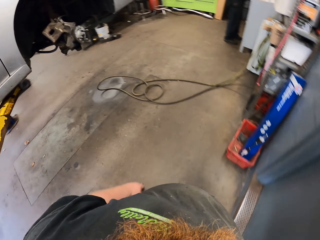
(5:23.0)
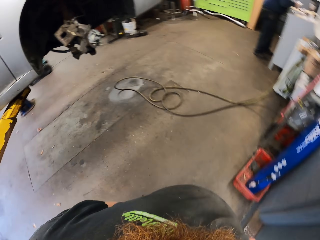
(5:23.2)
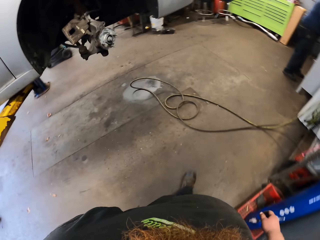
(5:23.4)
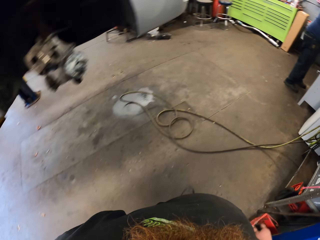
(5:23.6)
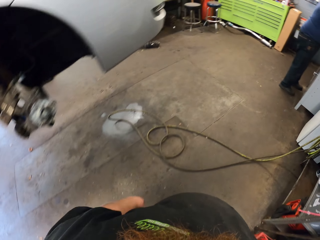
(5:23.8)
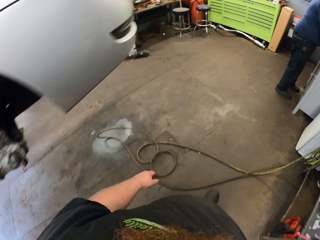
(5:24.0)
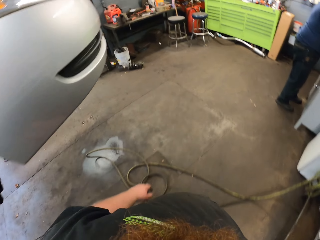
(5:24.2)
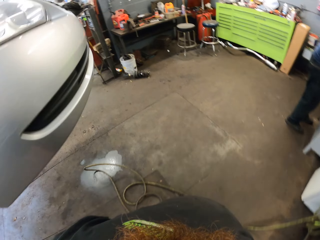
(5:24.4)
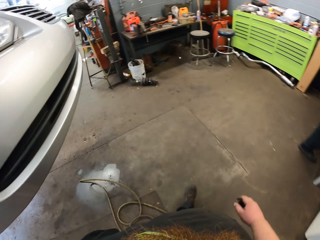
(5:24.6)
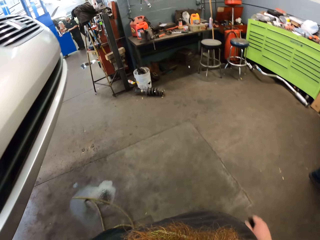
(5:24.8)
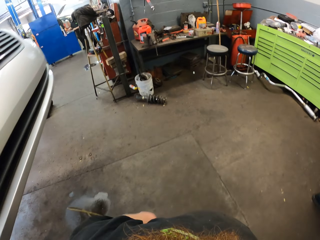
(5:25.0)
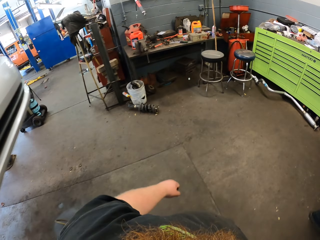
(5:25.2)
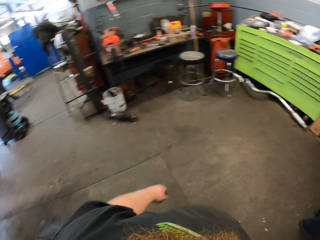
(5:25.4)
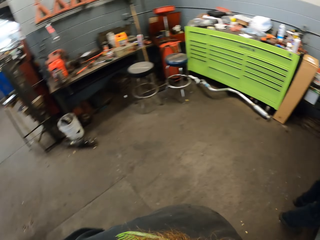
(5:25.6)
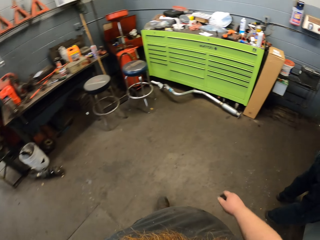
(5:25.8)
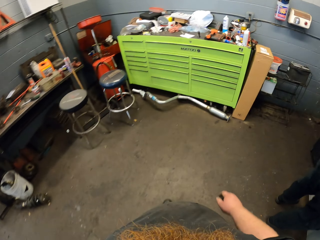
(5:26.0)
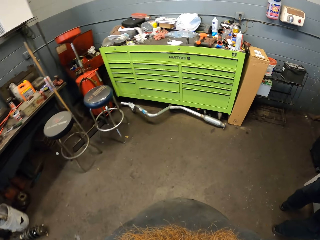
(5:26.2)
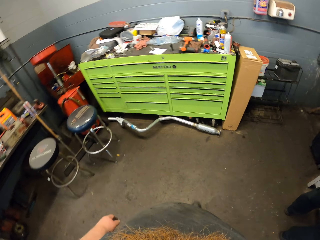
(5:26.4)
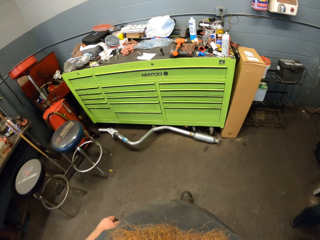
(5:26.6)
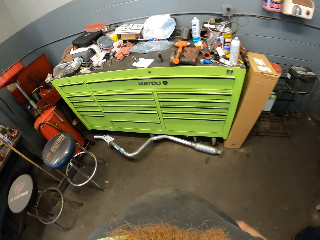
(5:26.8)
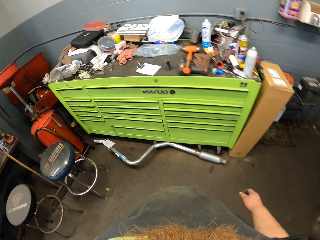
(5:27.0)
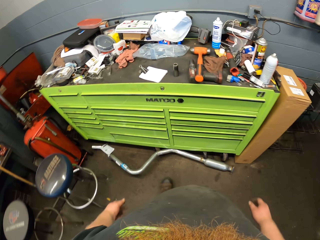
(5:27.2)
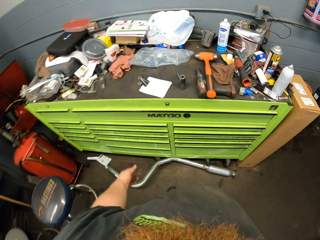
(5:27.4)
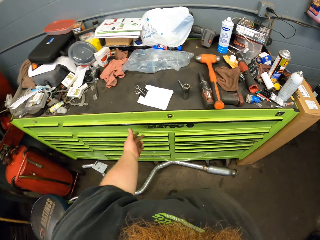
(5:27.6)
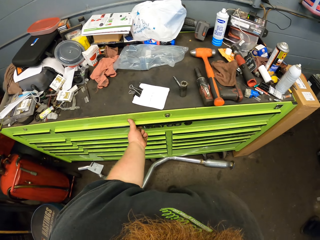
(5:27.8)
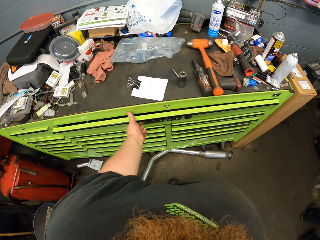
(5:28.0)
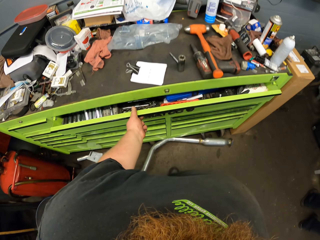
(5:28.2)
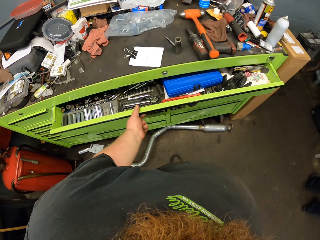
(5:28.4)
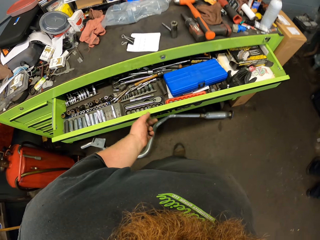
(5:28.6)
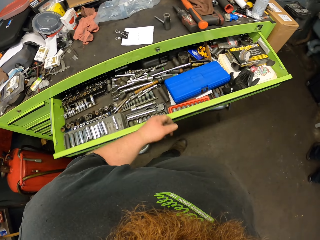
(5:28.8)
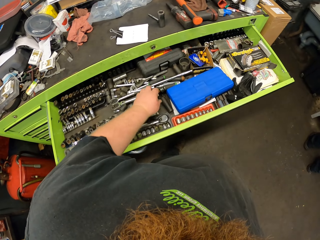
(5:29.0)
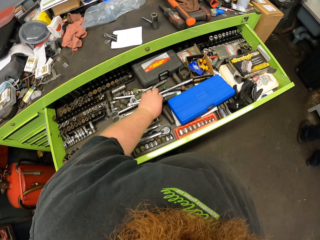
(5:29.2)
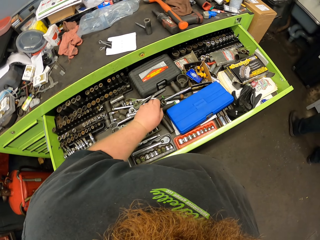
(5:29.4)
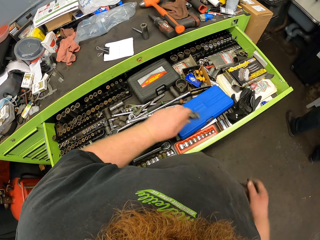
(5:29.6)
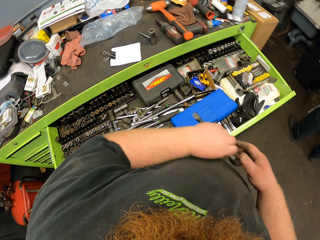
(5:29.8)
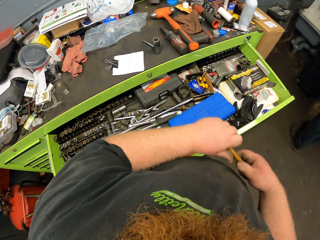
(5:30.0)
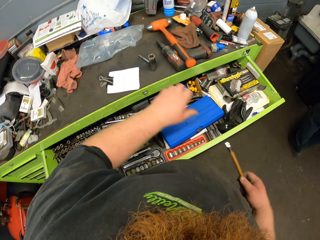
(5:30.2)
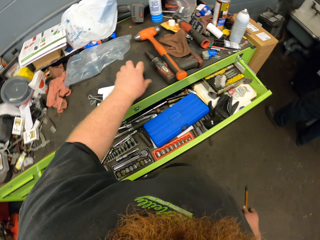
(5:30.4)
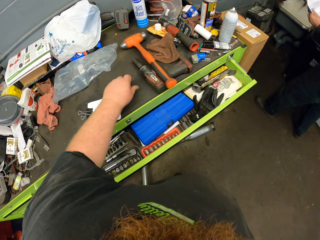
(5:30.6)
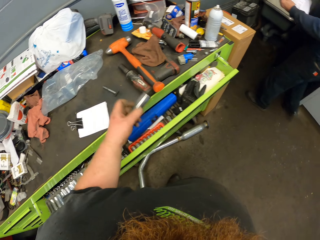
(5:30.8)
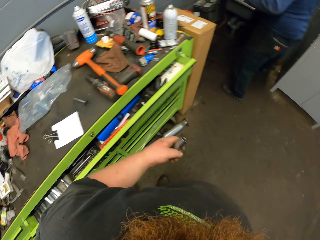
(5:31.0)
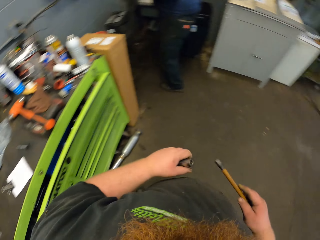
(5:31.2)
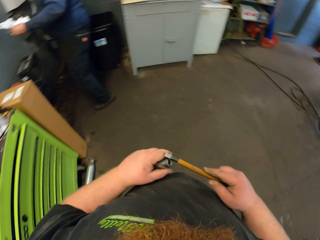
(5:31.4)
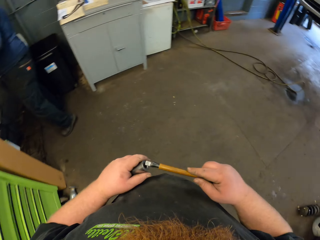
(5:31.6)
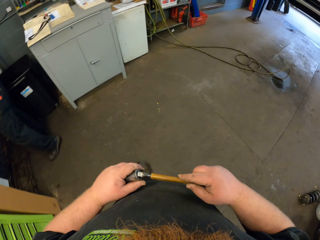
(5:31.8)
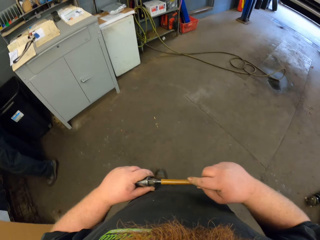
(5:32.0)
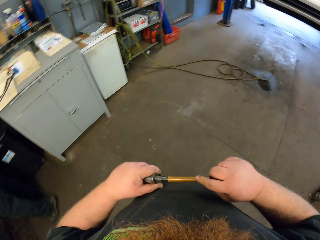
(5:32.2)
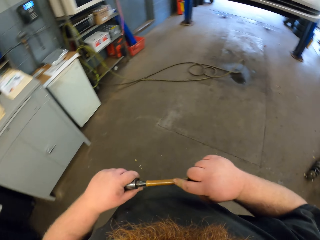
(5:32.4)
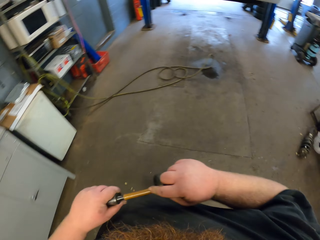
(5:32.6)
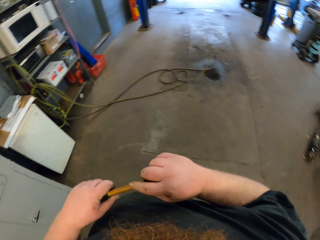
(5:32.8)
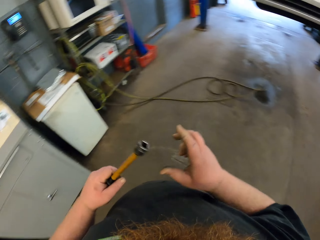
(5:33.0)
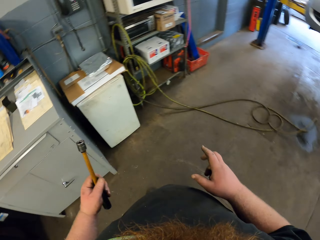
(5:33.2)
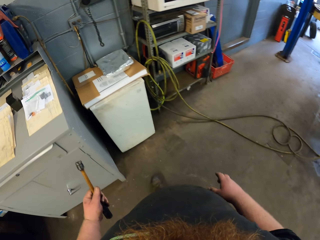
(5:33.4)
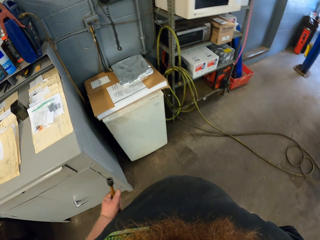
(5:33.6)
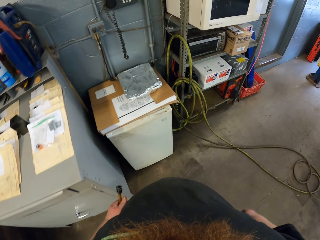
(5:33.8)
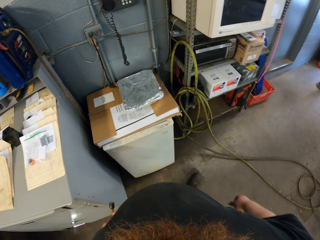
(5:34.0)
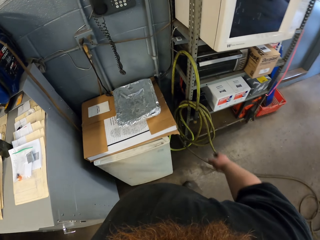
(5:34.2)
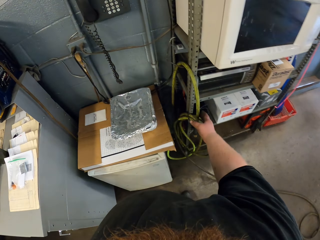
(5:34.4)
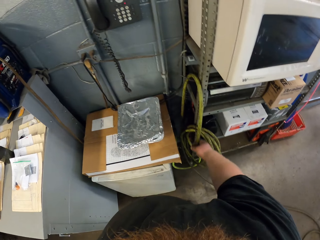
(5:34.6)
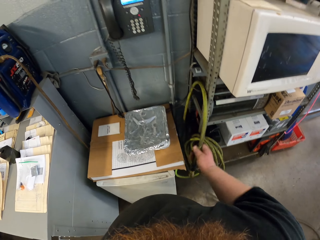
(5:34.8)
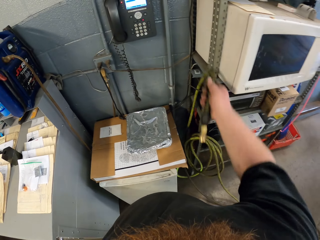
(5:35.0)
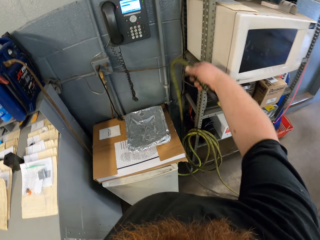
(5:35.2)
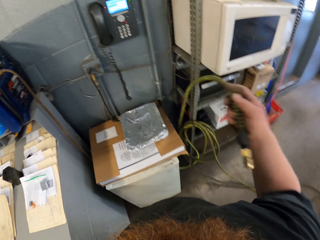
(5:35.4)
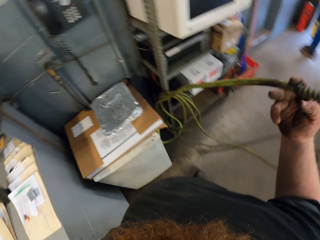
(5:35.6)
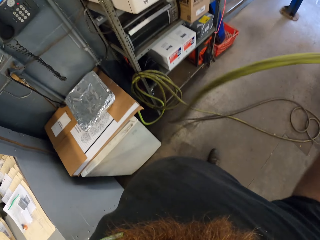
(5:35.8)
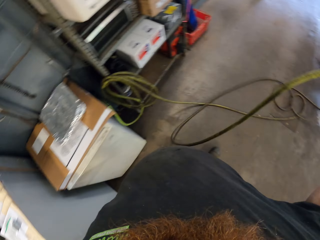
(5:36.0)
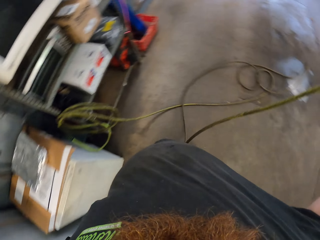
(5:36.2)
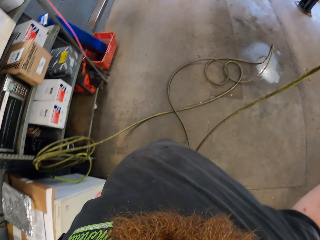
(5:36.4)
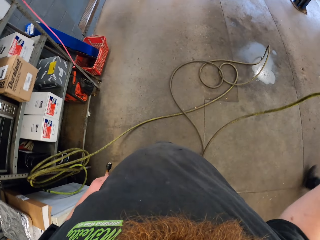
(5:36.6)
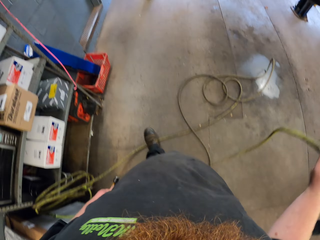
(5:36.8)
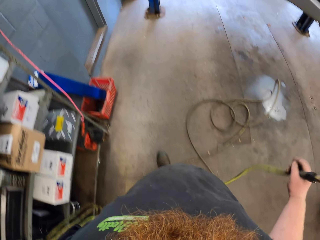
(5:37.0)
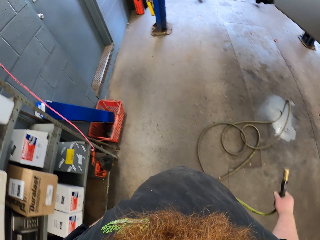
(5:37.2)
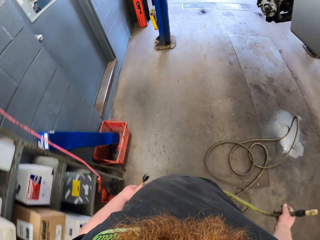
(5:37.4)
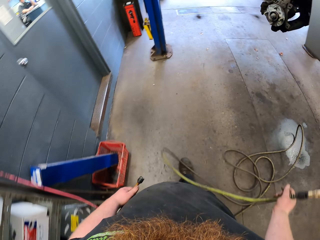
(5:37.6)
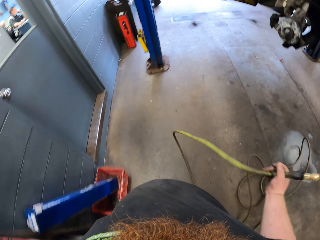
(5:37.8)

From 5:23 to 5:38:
The camera wearer opens the drawer of the cabinet. He picks a screw bit from the drawer. He picks a screw bit cover from the cabinet. He closes the screw bit with the screw bit cover. He picks a power pipe with his right hand.

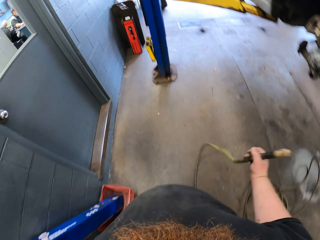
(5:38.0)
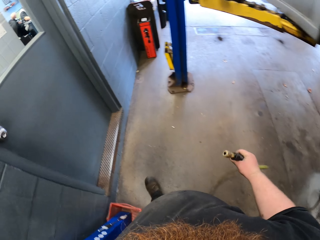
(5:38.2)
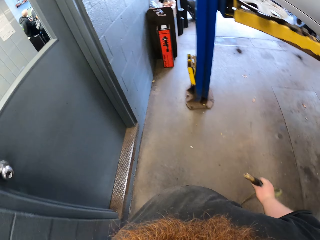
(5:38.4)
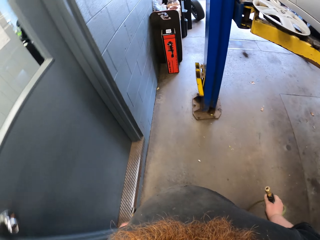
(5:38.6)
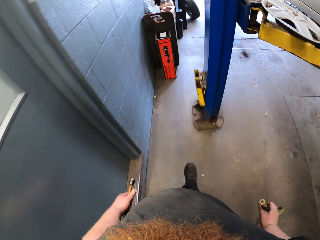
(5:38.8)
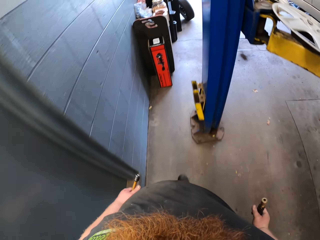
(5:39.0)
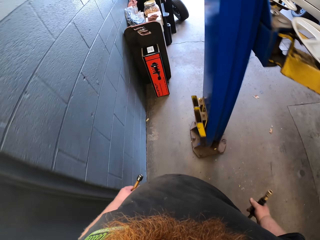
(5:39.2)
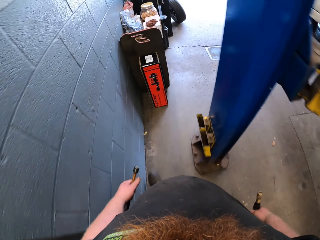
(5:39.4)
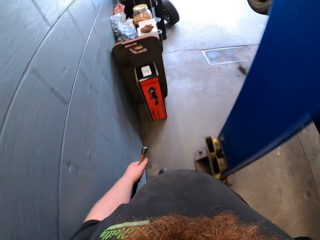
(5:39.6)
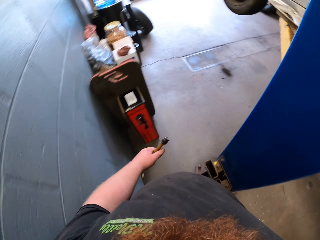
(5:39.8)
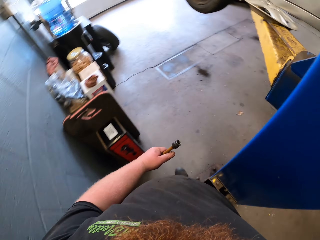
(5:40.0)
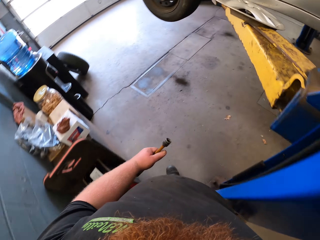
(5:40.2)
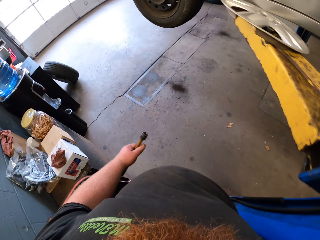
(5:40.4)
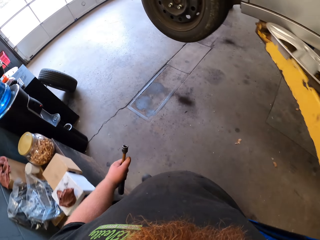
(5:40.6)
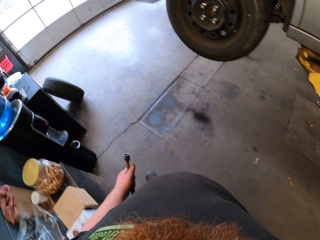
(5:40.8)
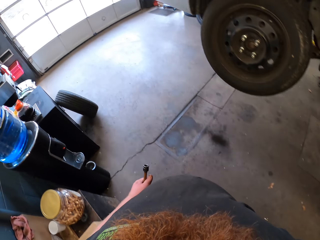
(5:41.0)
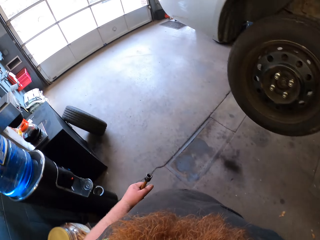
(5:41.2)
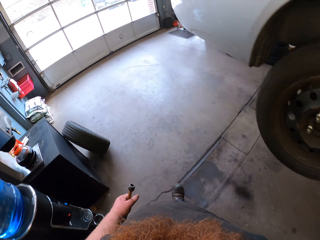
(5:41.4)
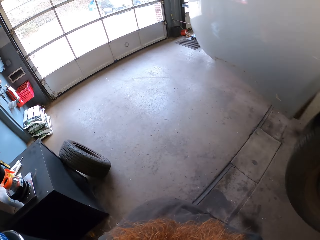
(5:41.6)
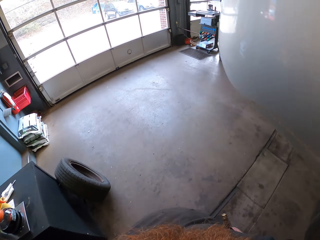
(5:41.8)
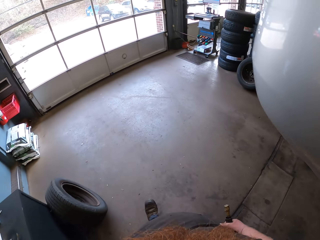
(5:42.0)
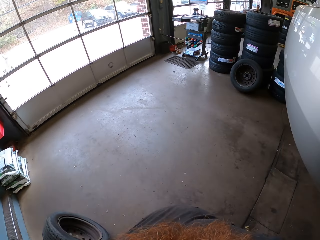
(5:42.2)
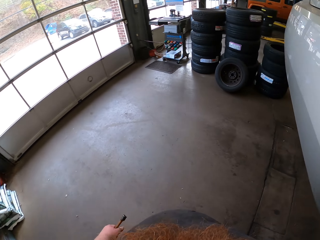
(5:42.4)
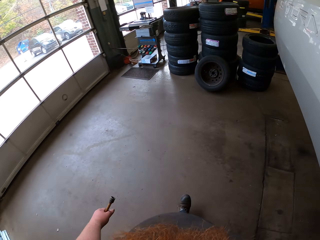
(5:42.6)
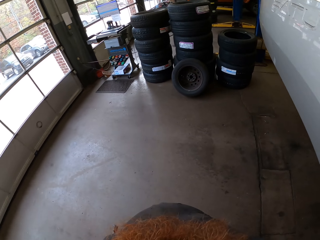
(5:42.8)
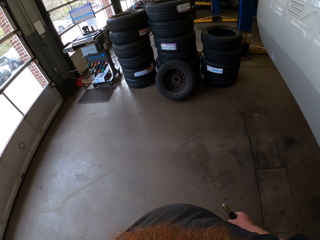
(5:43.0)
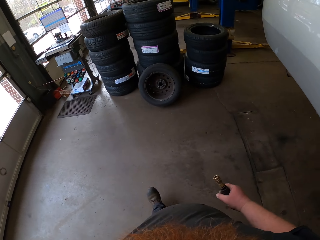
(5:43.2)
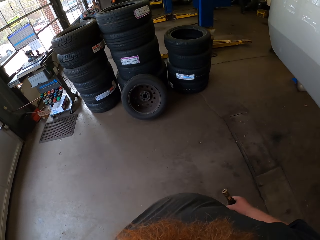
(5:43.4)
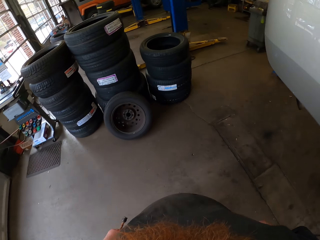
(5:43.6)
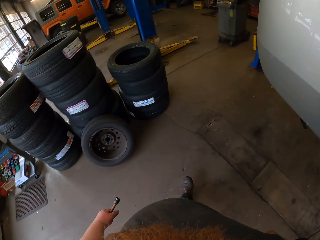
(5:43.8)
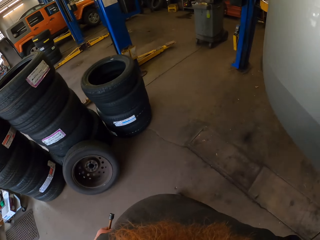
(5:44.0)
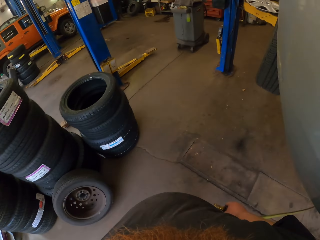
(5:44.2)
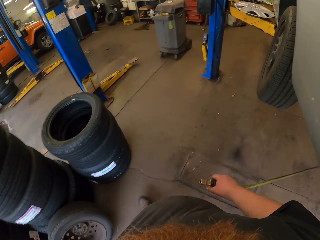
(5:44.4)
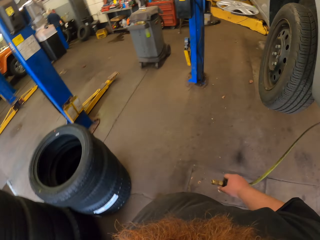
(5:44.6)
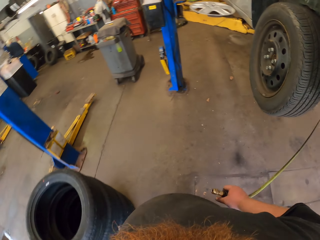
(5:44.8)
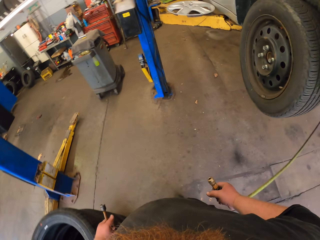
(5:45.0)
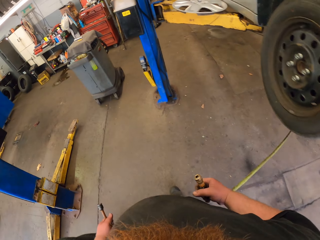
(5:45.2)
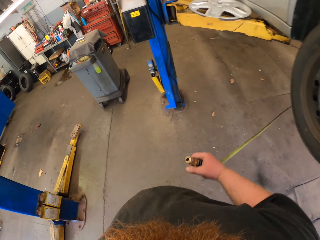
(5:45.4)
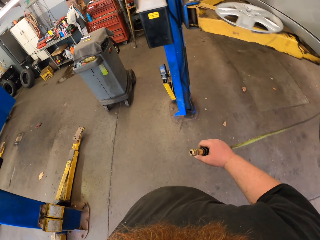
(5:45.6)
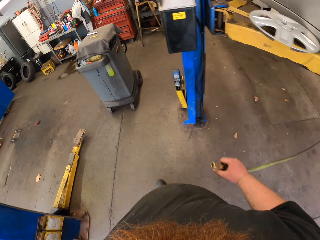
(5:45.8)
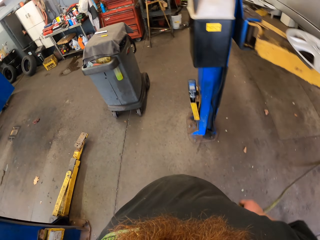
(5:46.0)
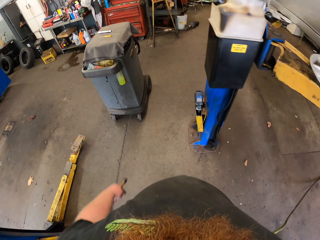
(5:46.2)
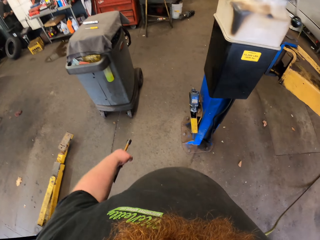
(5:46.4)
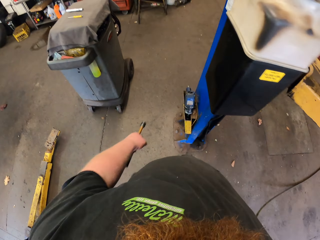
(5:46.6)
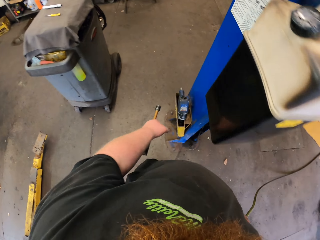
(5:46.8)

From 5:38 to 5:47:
The camera wearer walks towards the car.
